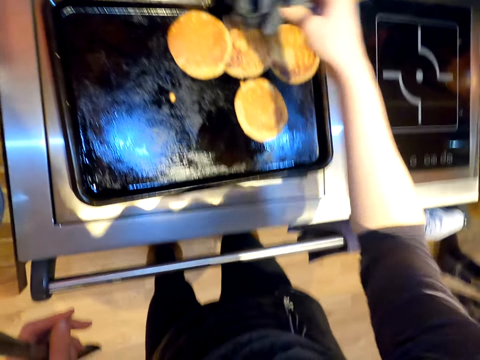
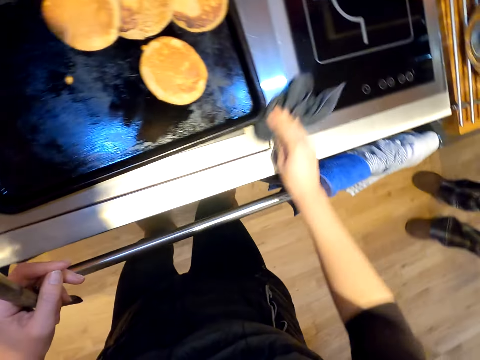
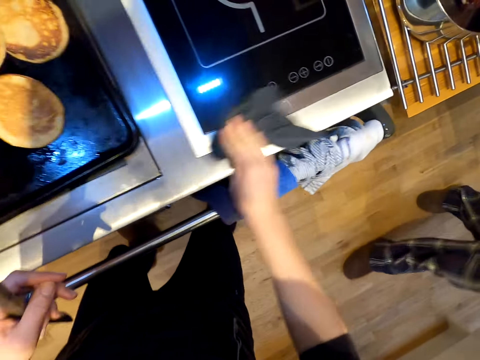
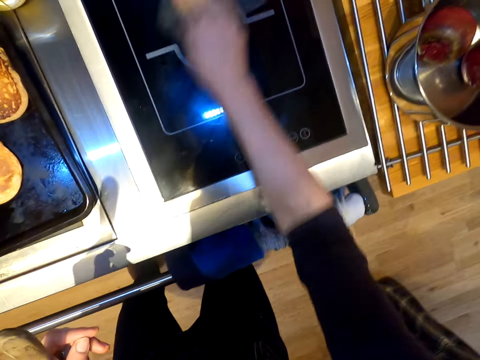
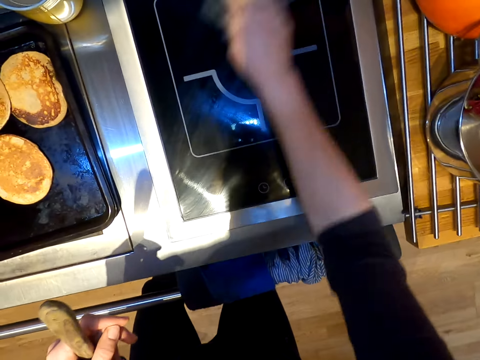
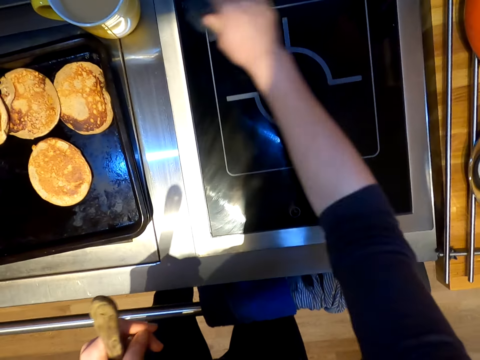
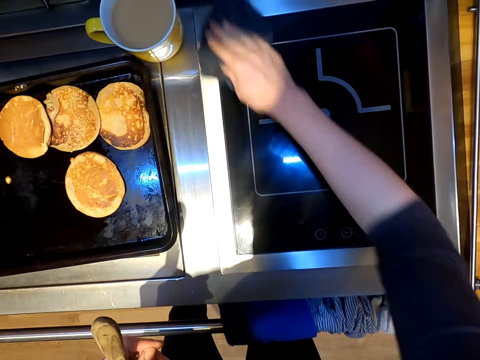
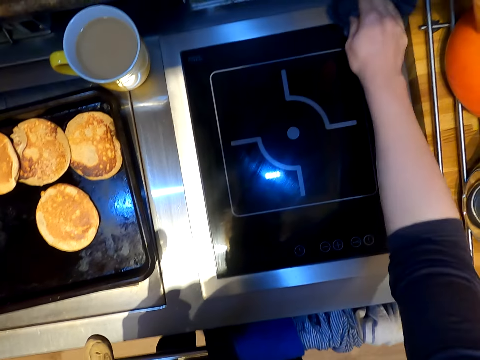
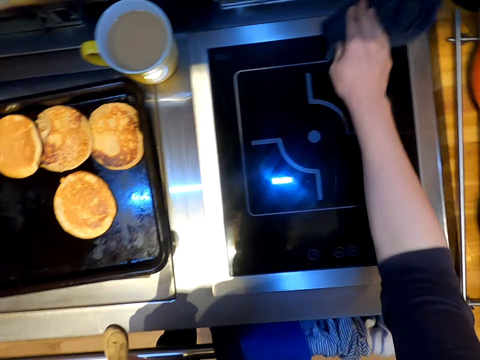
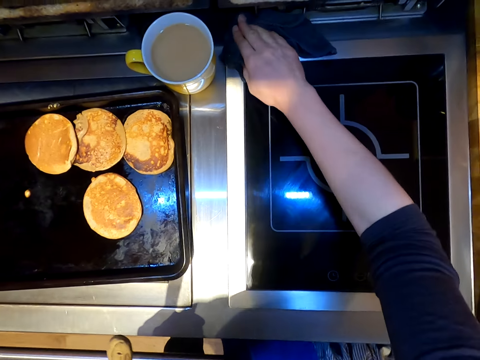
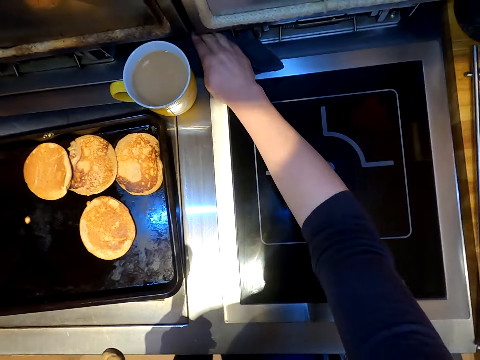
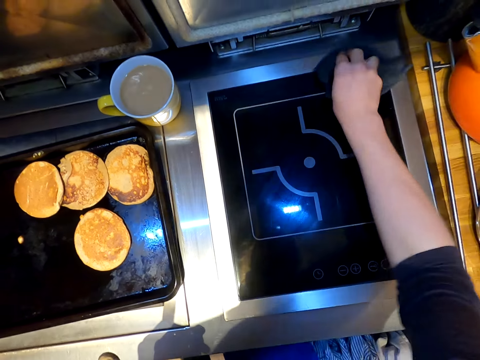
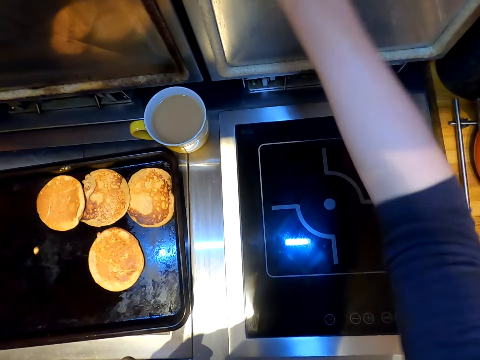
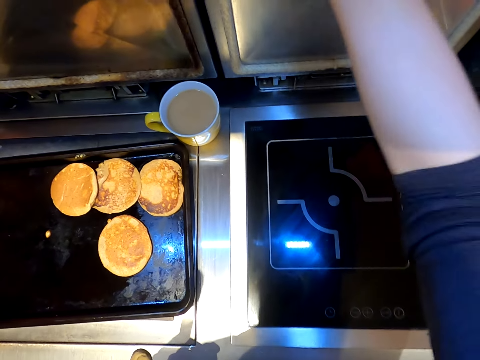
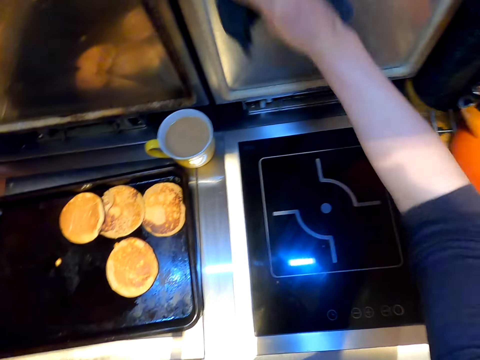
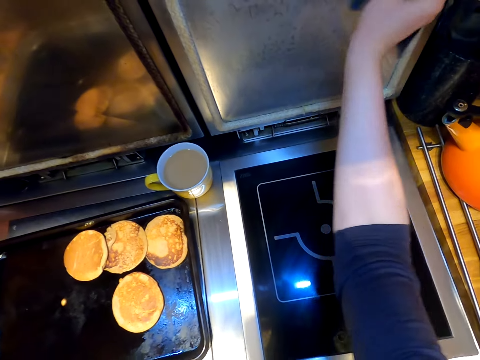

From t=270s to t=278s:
The camera wearer wipes the gas stove.
